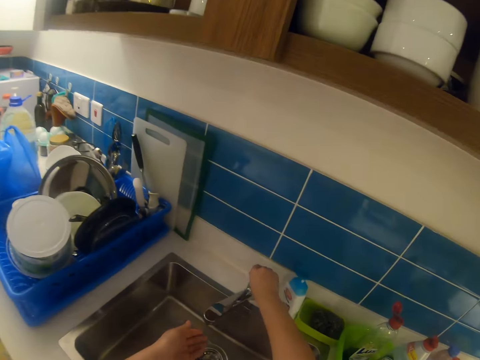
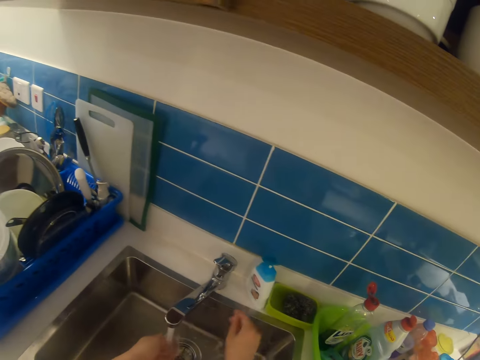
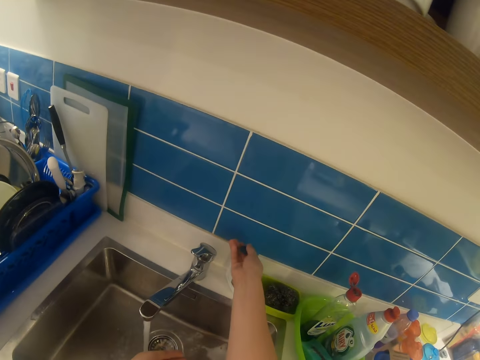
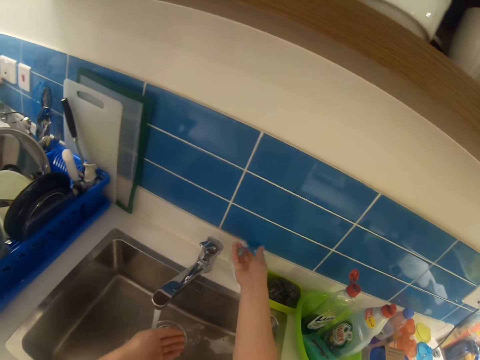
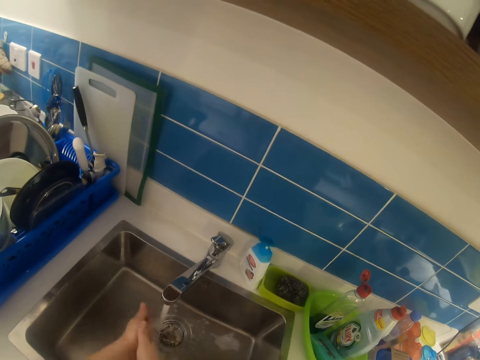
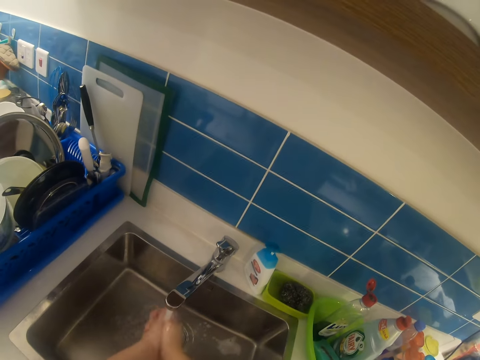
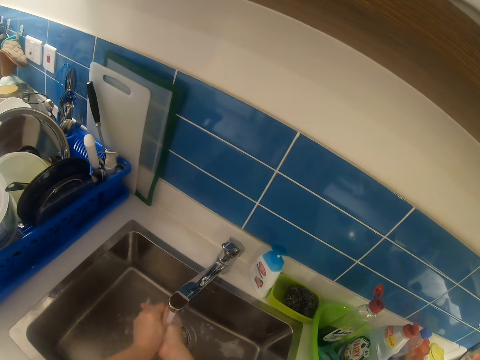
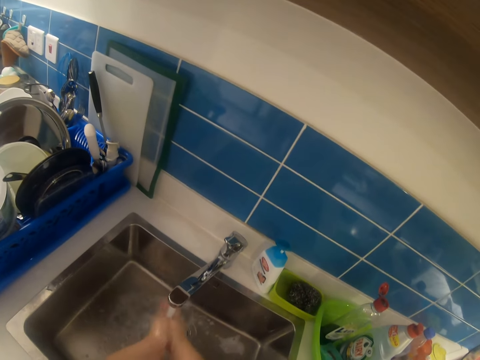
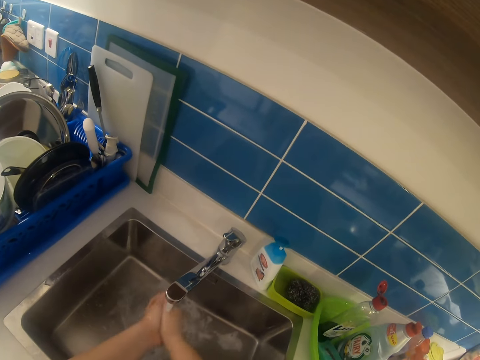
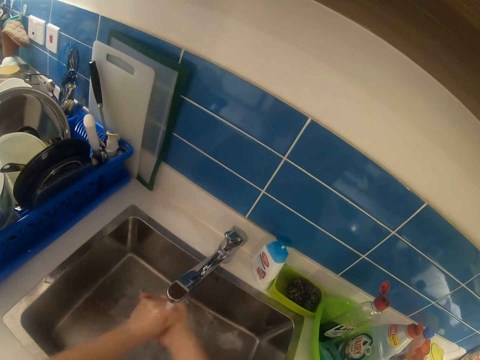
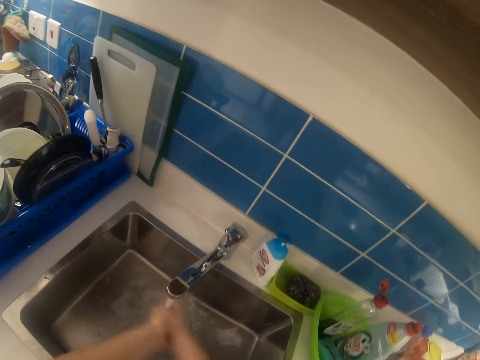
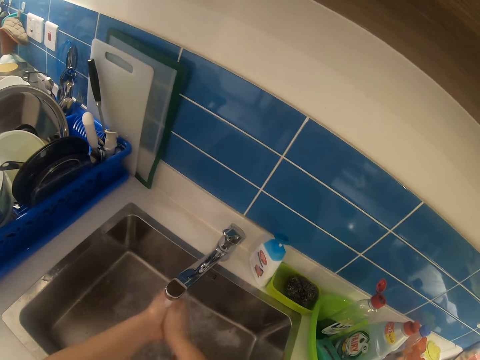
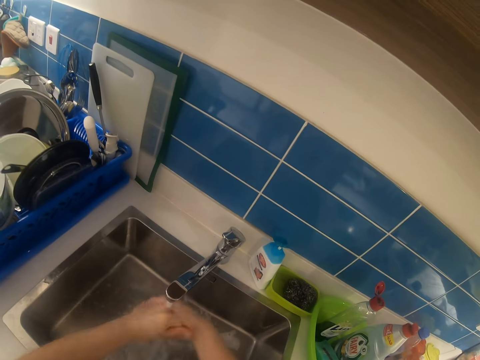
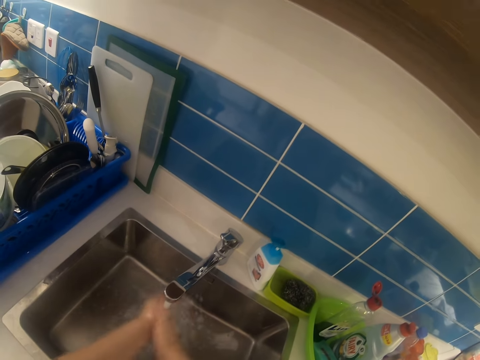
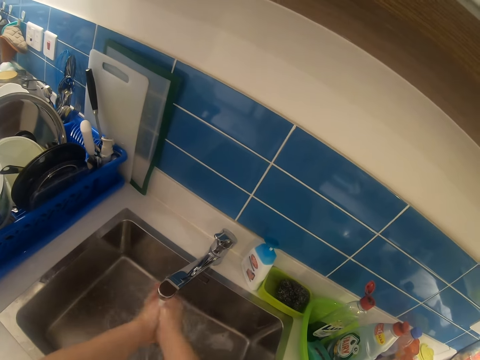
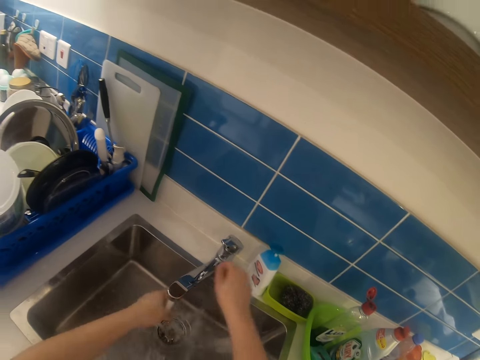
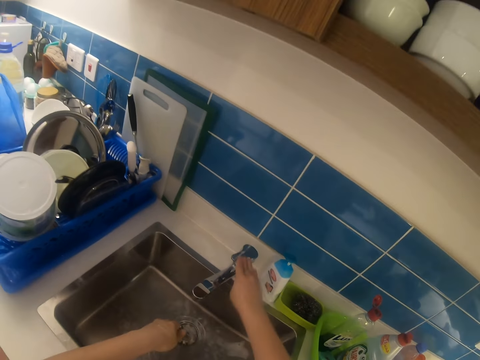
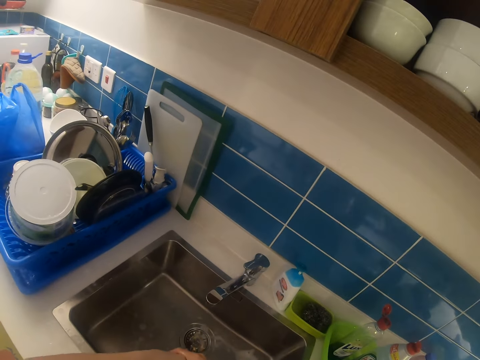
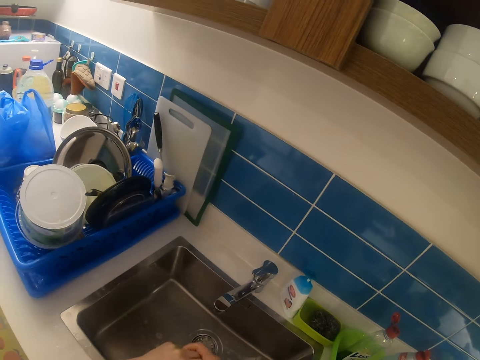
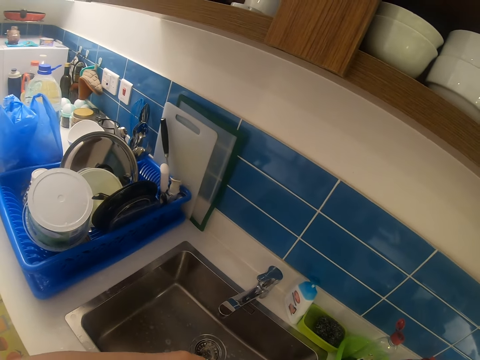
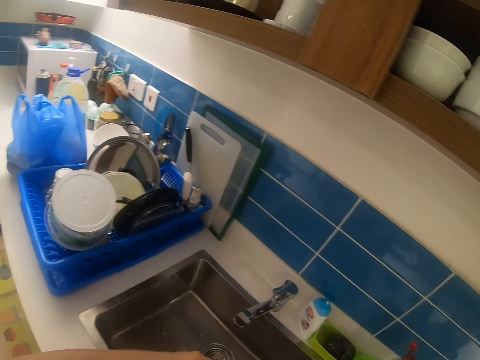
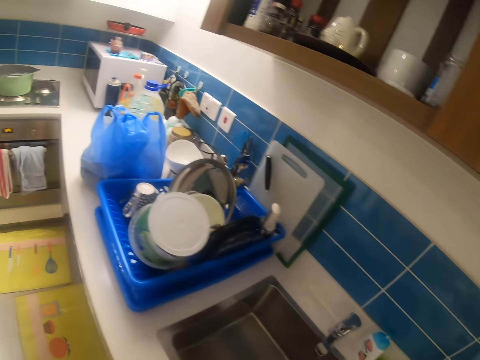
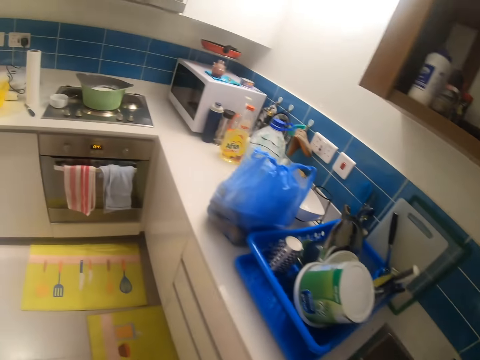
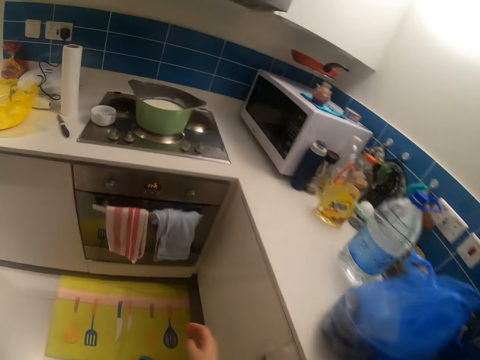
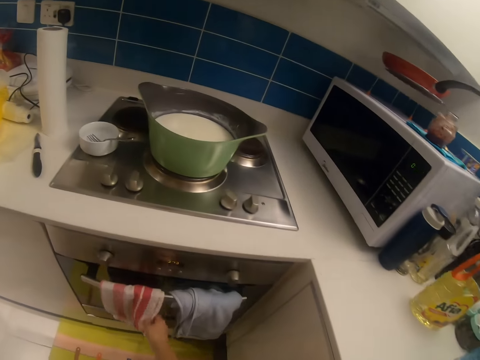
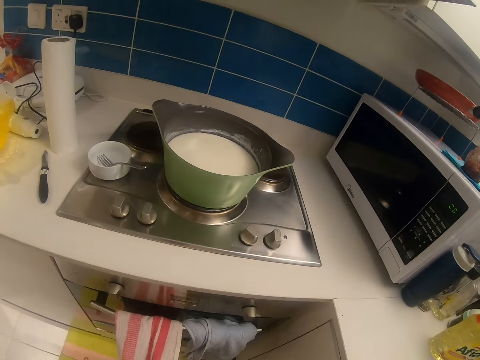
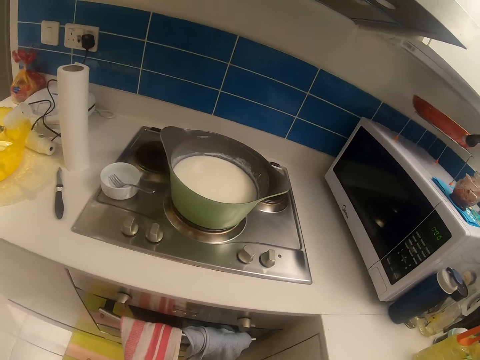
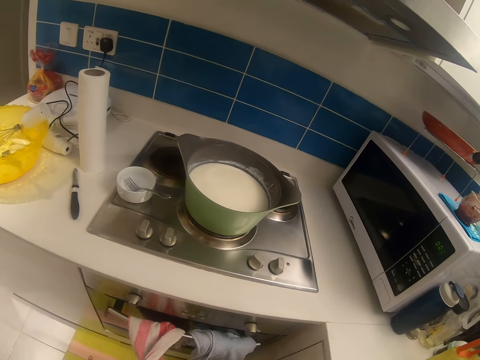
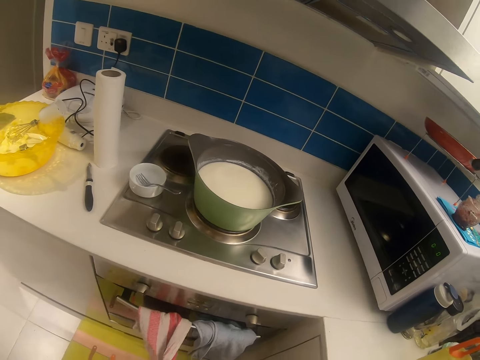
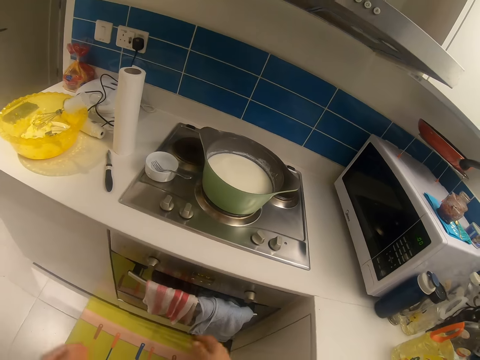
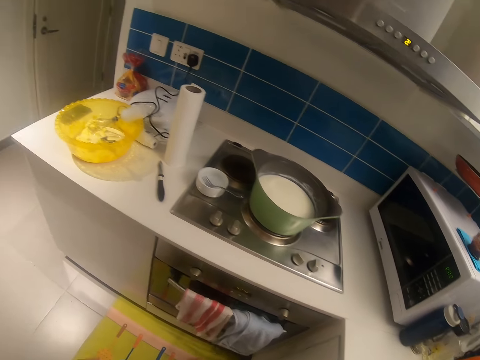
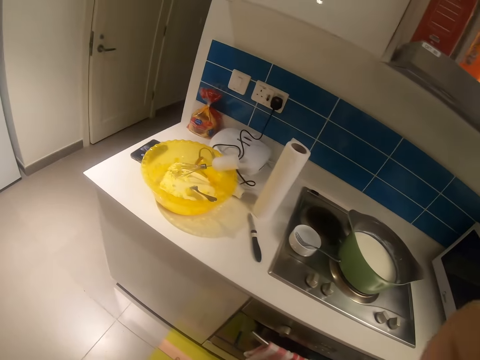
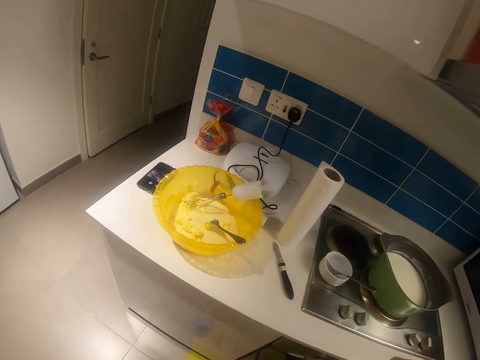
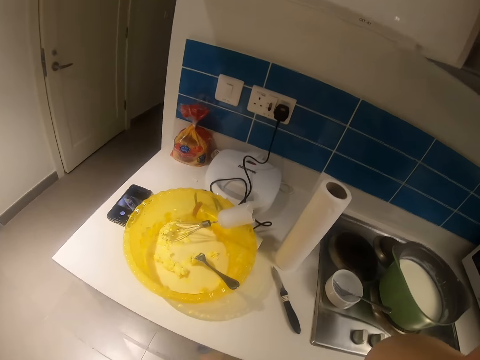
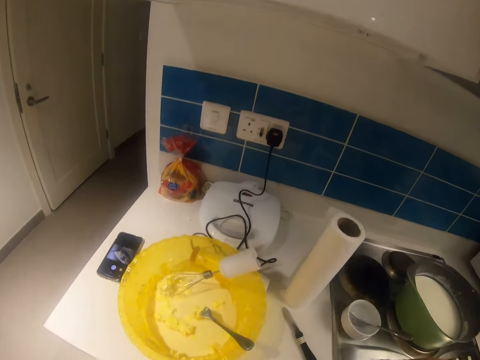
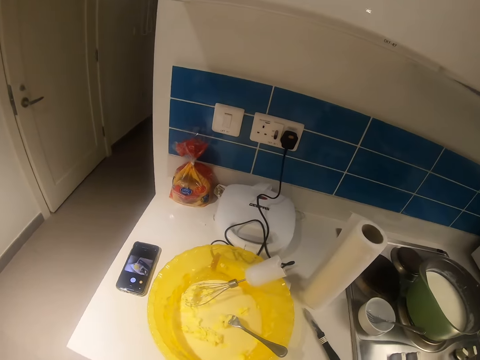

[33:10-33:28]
The camera wearer opens the tap with their right hand. They press the detergent into their right hand. They wash both hands under the tap. They close the tap with their right hand. They drain their hand. They walk around the room. They hold a napkin with their right hand. They clean their hands with the rag. They adjust the camera.

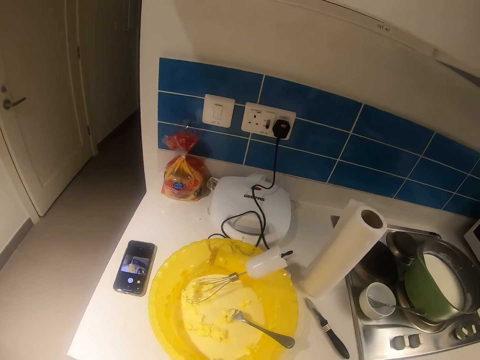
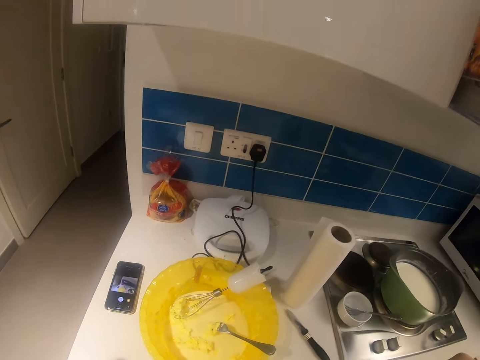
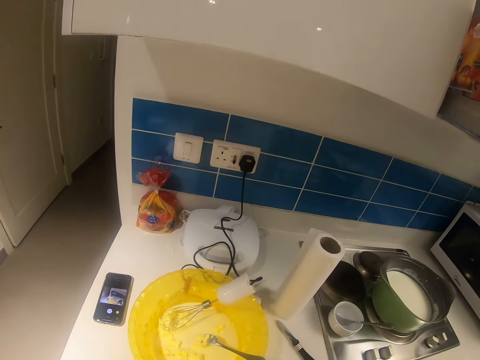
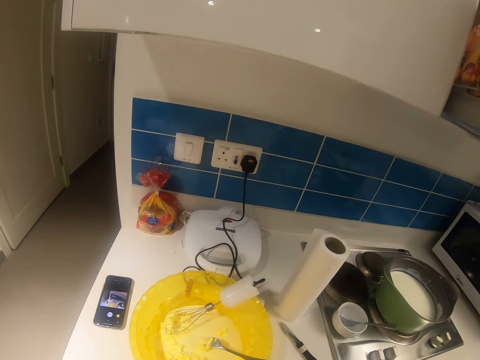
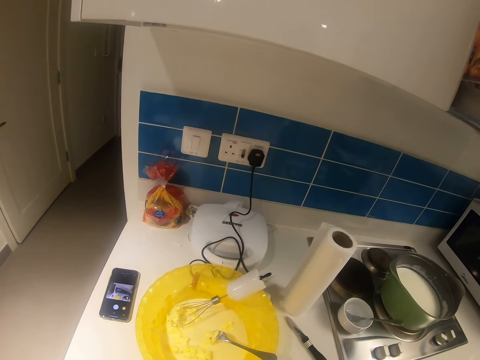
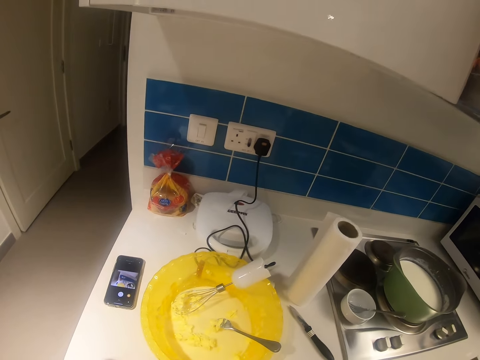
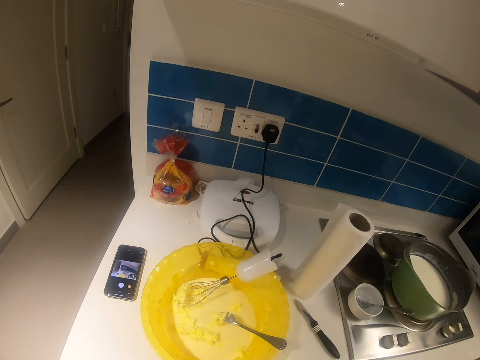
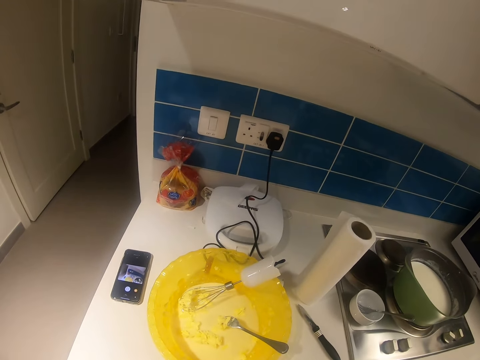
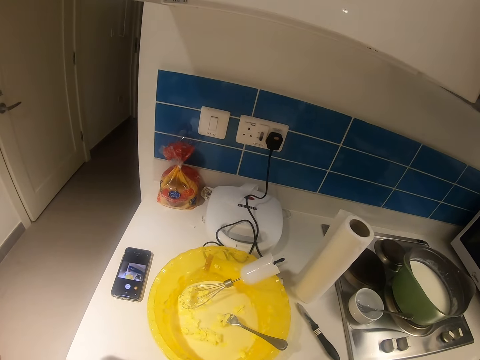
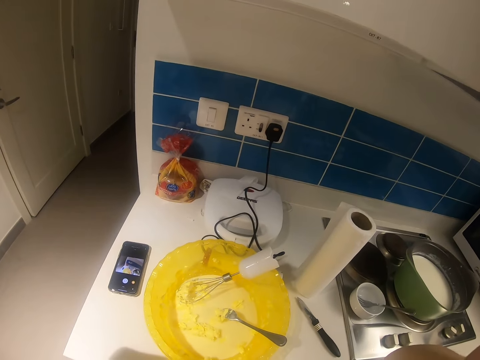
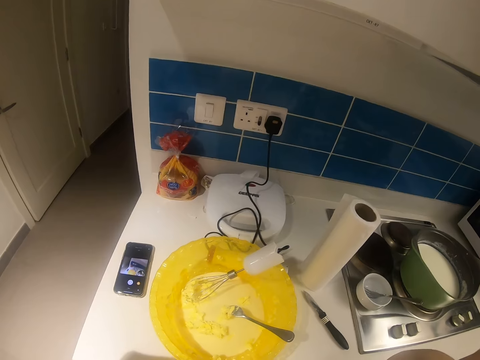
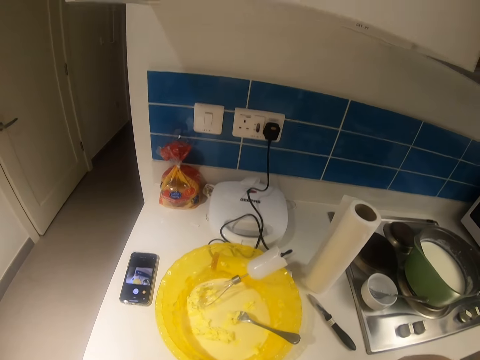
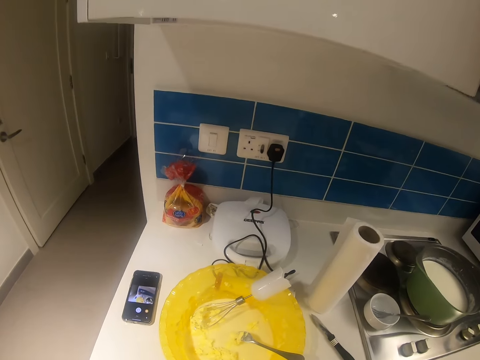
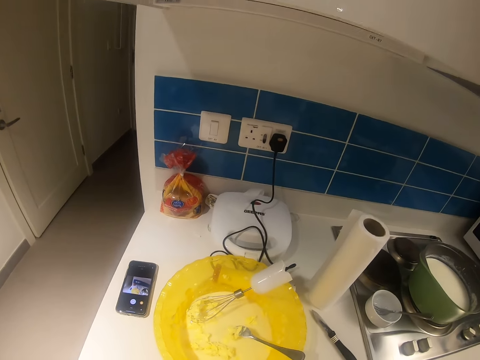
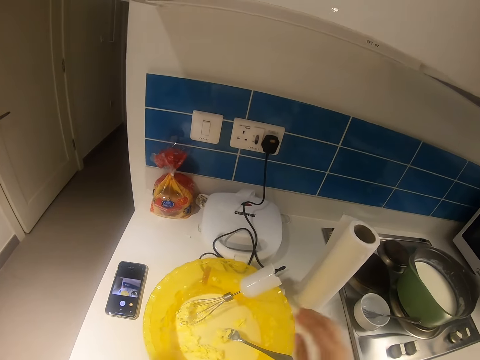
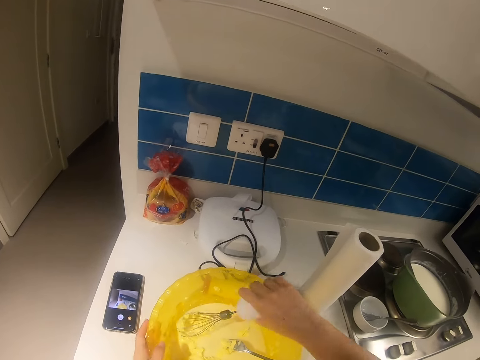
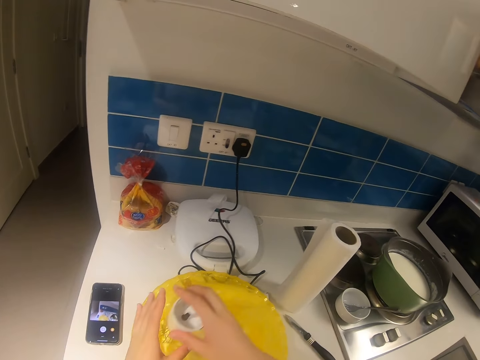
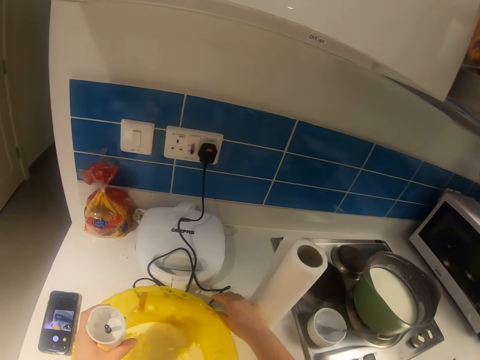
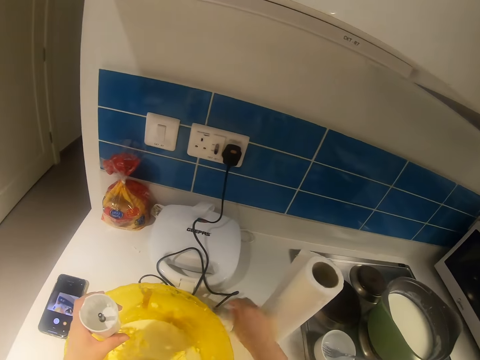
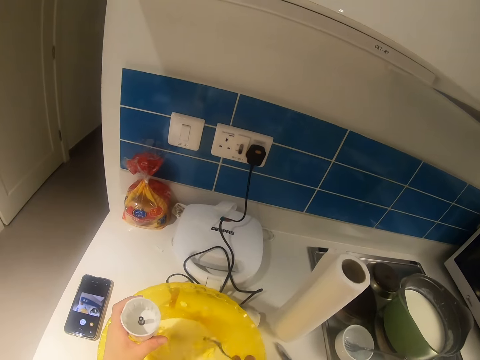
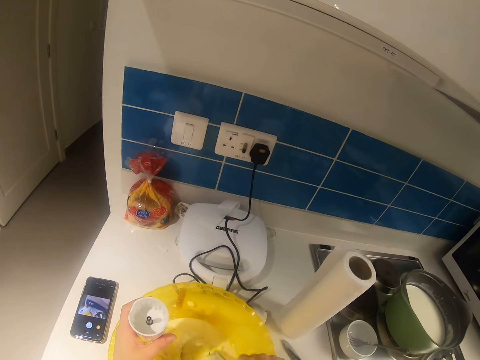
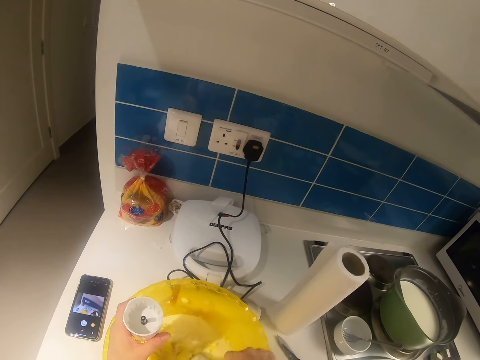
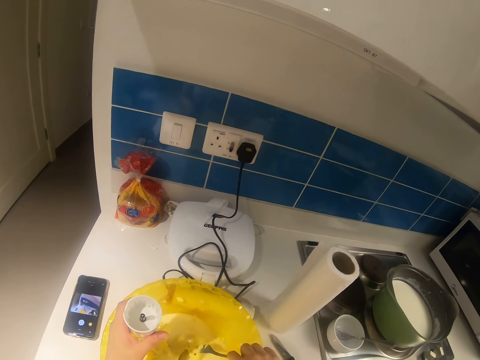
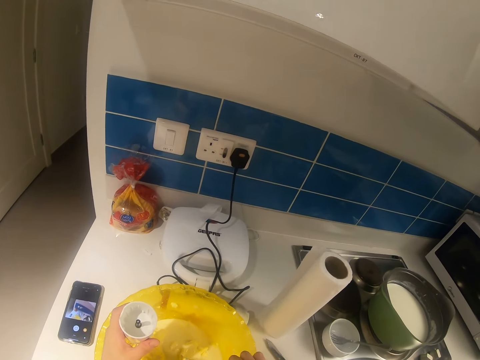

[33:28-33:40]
The camera wearer holds the hand mixer with his right hand and holds the bowl with his left hand. He moves the mixer from his left hand to his right hand. He stirs a dough with a fork.
